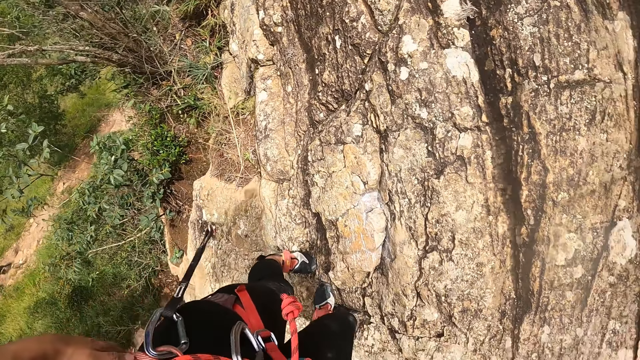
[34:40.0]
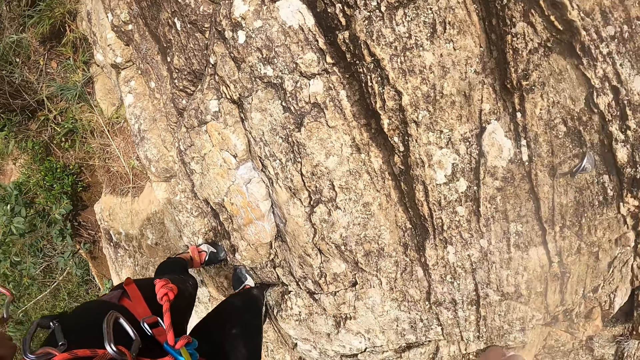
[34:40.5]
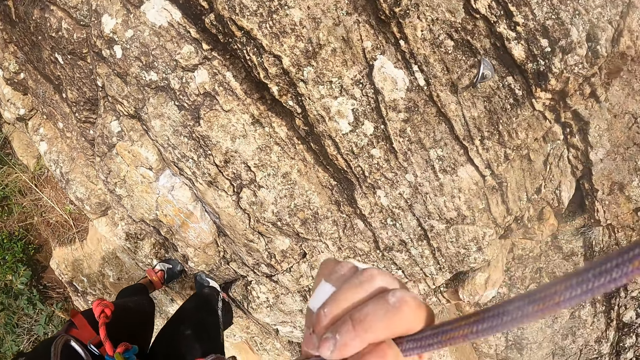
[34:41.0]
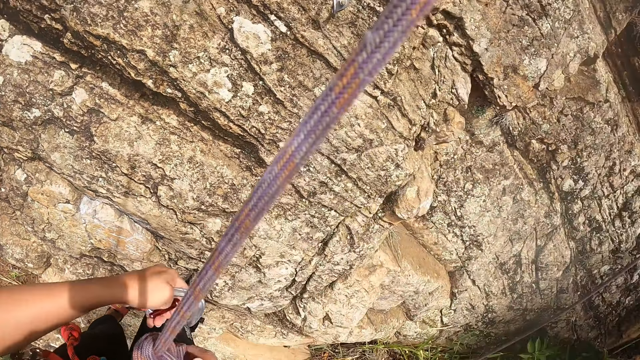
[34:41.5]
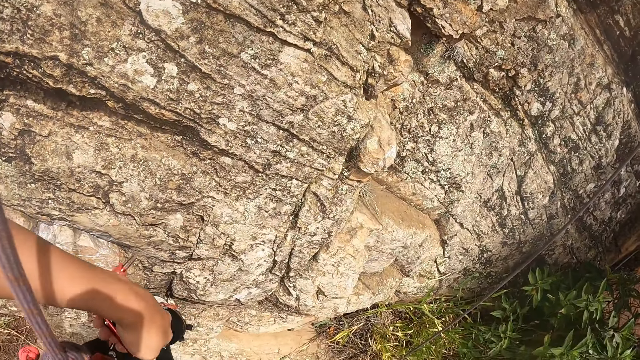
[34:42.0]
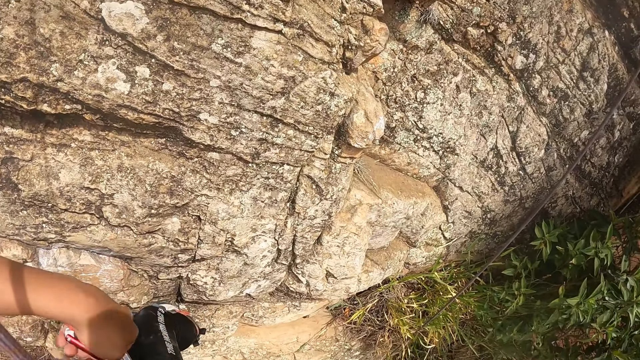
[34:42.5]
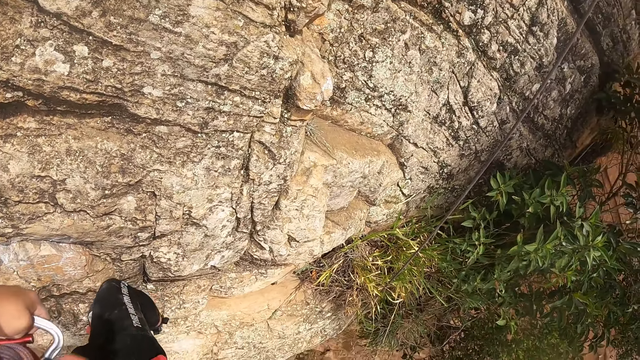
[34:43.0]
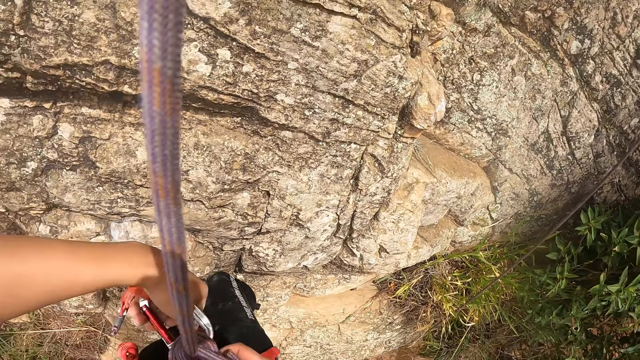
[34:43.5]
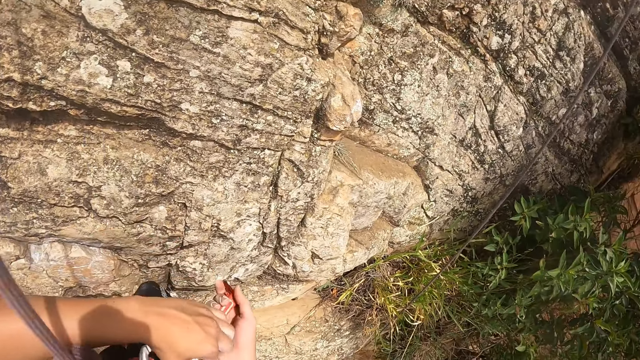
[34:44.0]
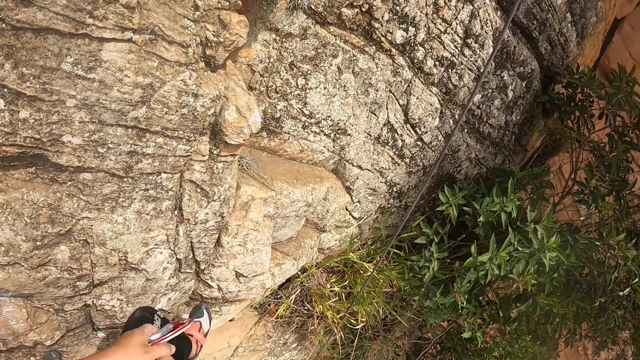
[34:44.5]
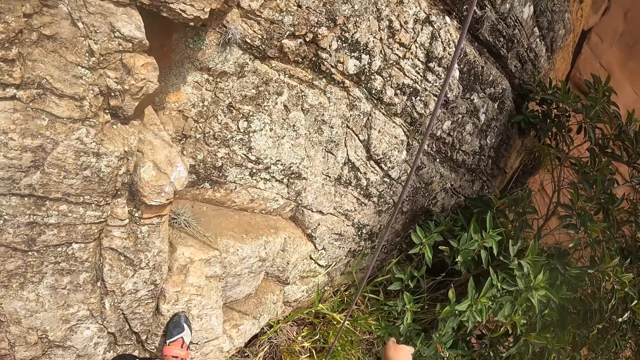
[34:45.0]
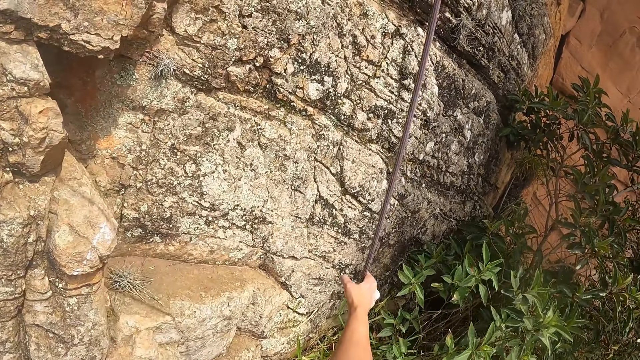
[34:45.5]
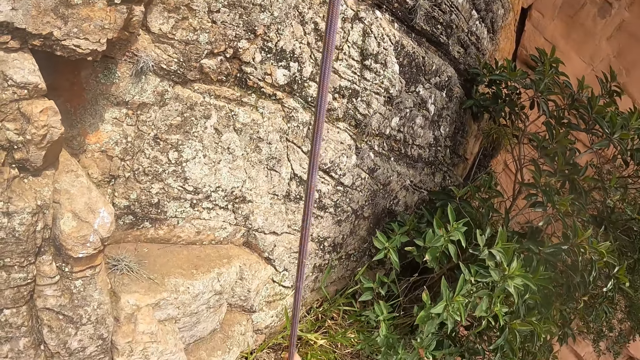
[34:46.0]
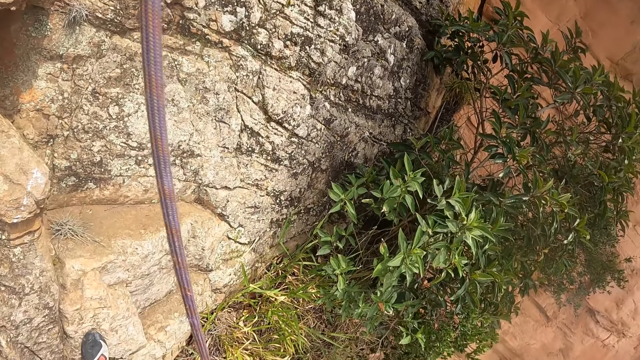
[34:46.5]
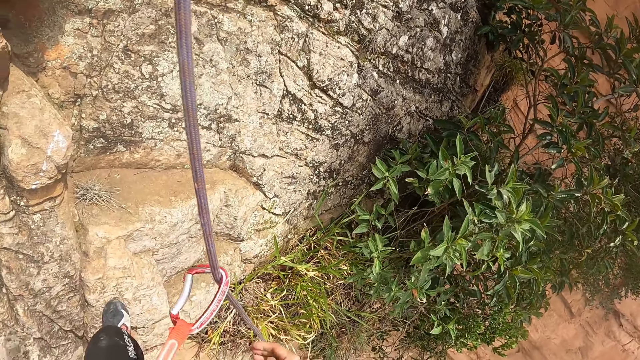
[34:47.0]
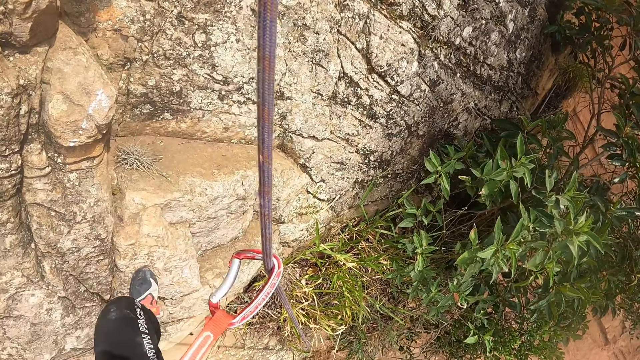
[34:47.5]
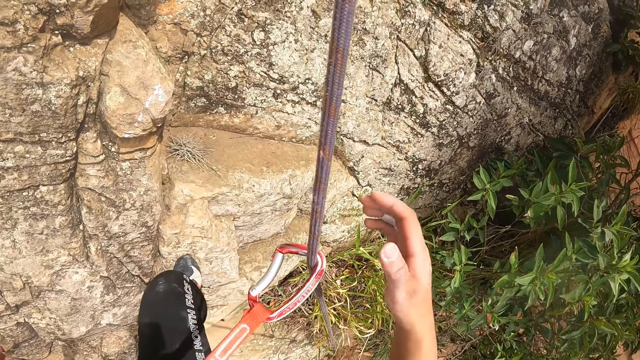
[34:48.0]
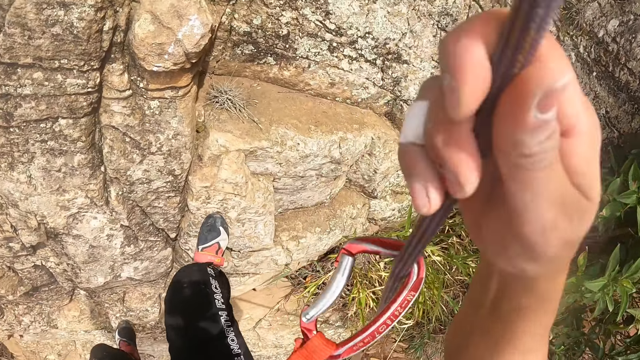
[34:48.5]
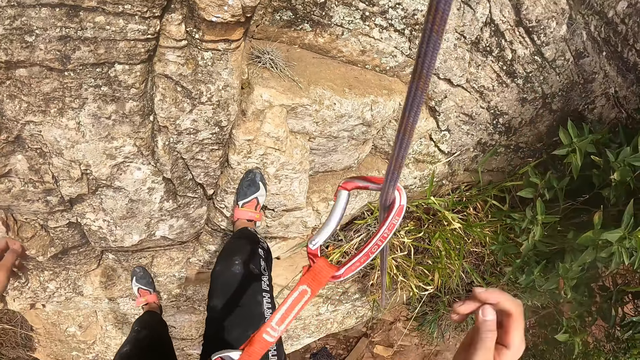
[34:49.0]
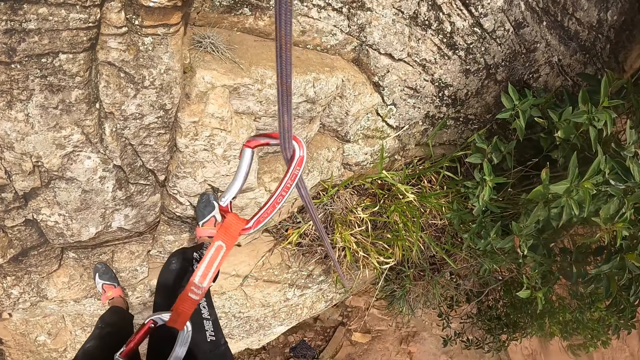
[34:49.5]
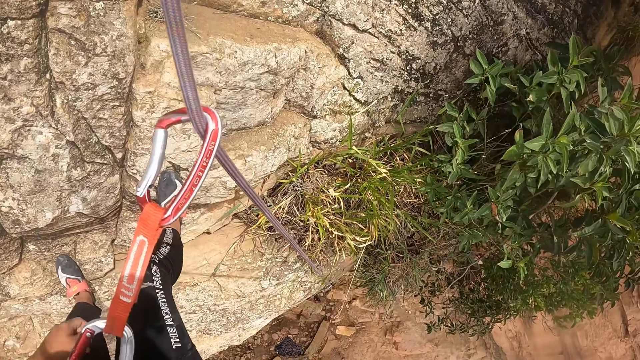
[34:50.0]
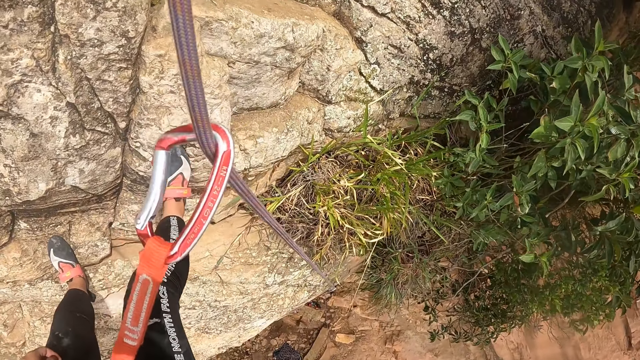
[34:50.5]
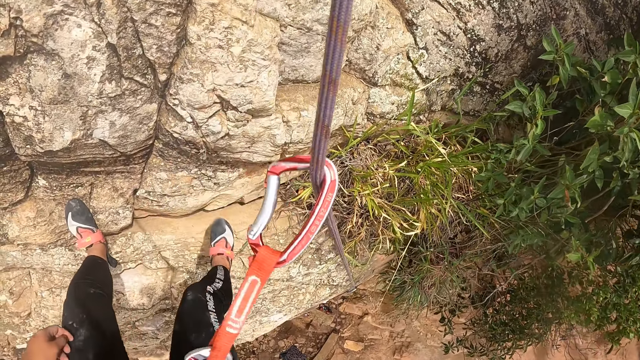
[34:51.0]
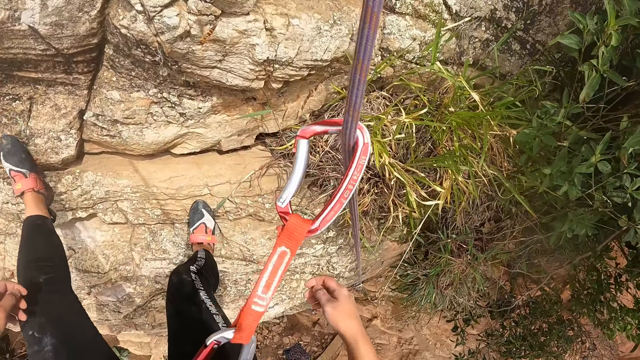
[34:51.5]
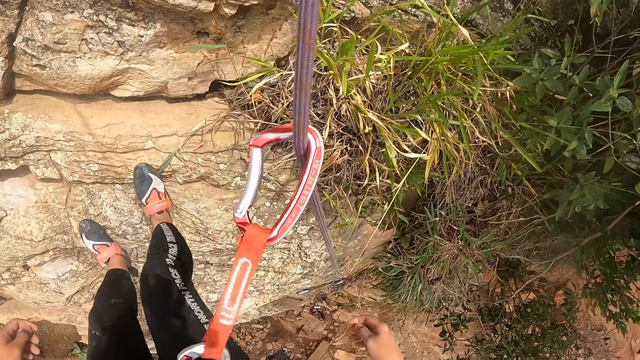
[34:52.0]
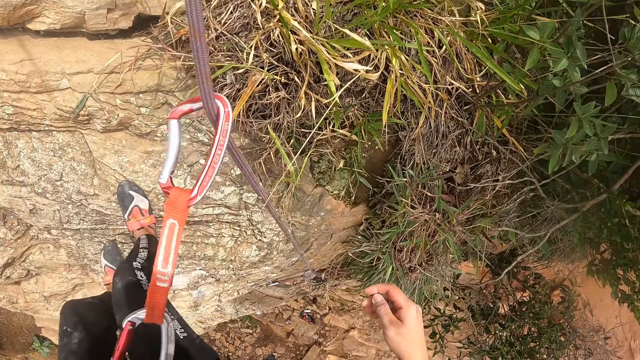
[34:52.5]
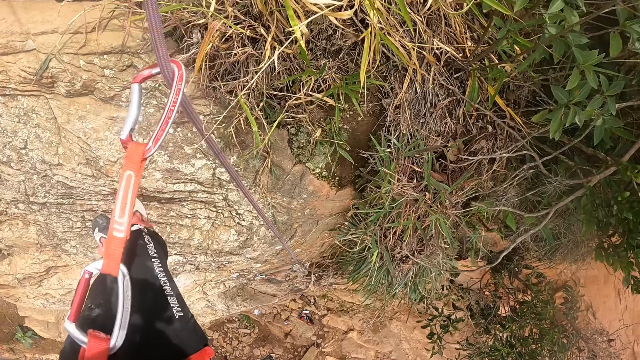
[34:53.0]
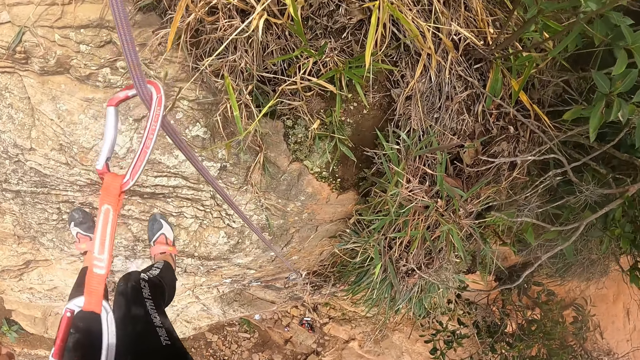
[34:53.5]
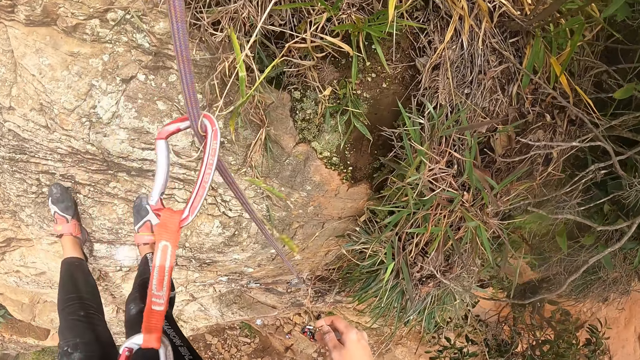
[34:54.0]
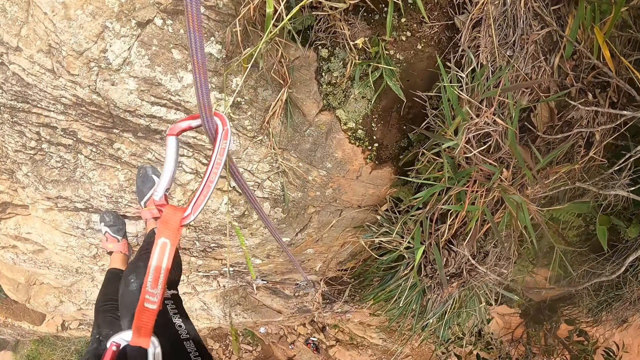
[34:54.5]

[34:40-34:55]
The camera wearer touches the rope on the waist. They tie the rope on the waist. They hook the rope. They lift the carabiner hook. They move the right leg on the rock. They jump onto another rope. They pull the rope. They grab the rope. They look at the rope. They touch the rope. They look around. They climb down the rock.

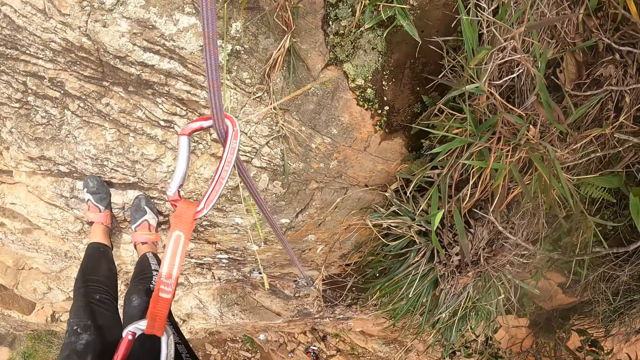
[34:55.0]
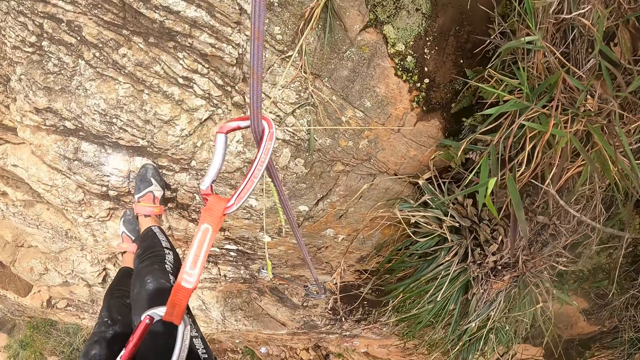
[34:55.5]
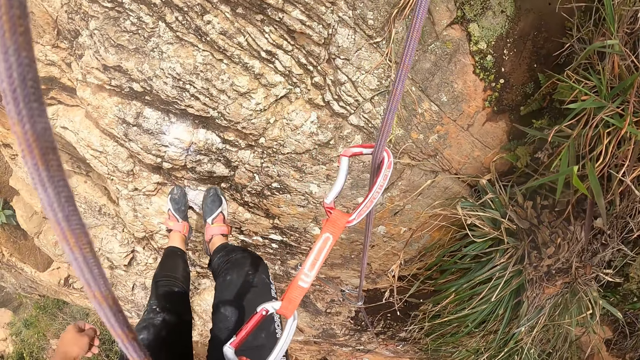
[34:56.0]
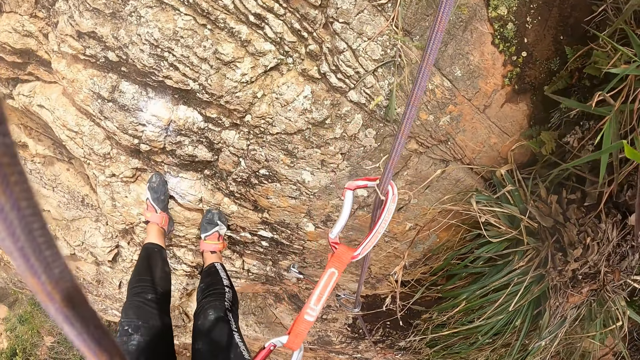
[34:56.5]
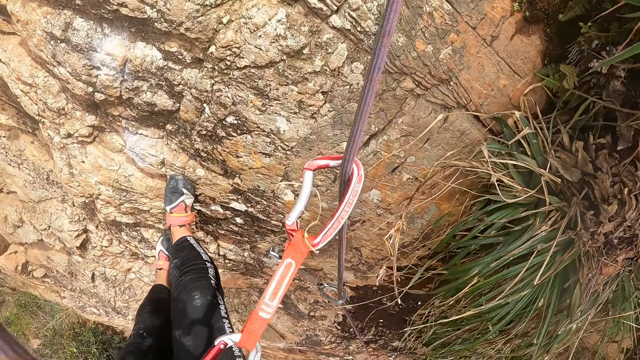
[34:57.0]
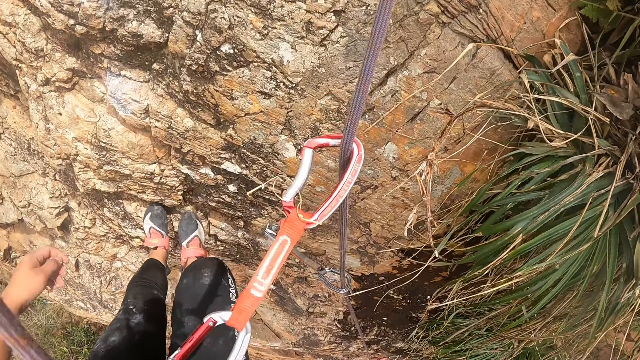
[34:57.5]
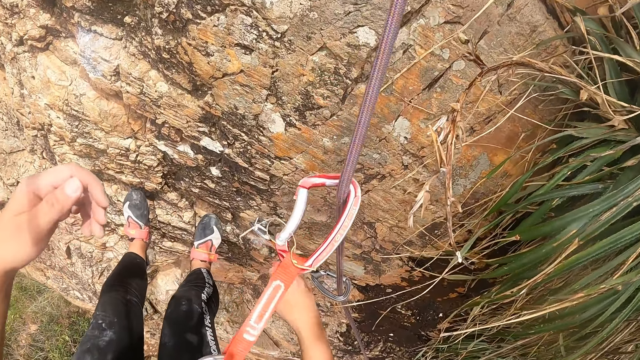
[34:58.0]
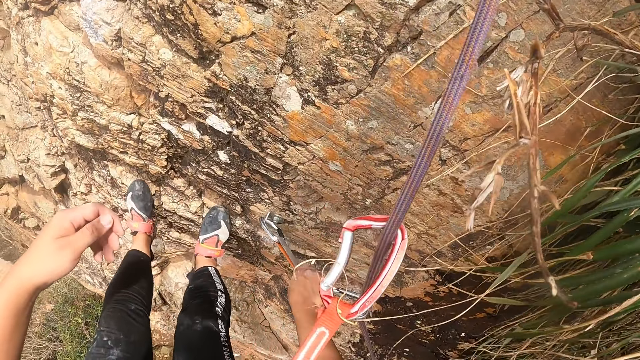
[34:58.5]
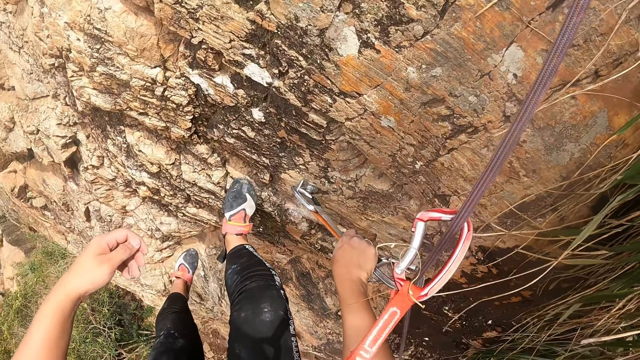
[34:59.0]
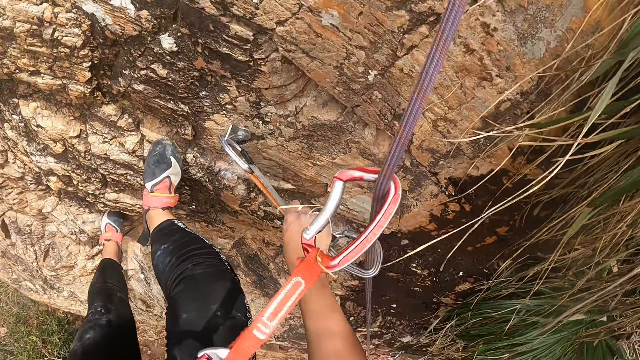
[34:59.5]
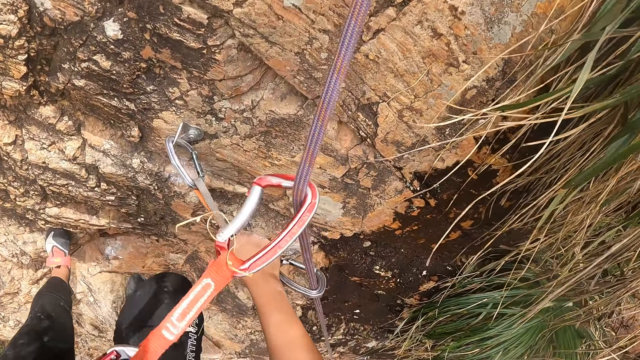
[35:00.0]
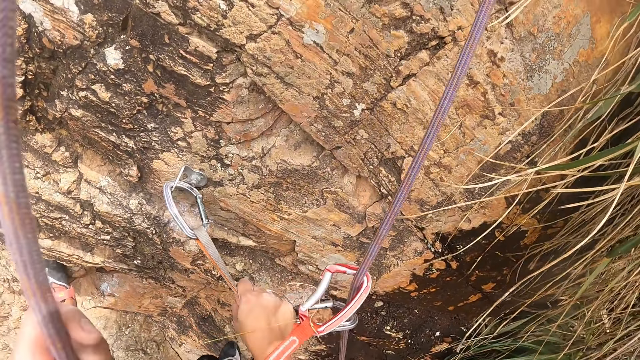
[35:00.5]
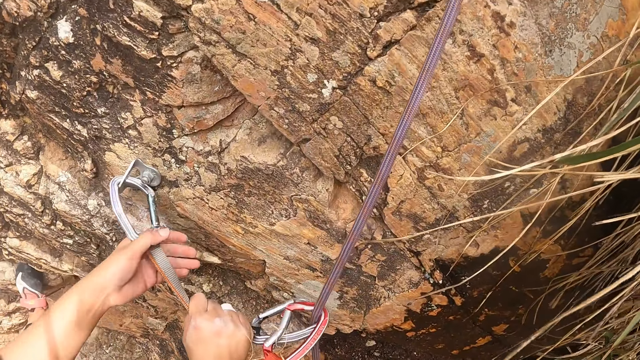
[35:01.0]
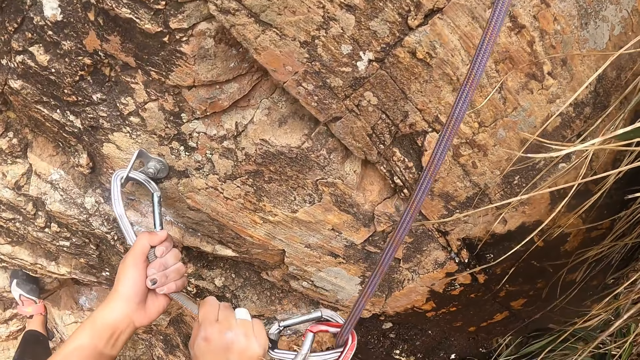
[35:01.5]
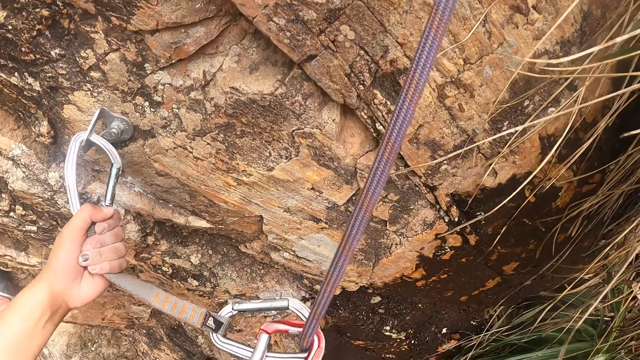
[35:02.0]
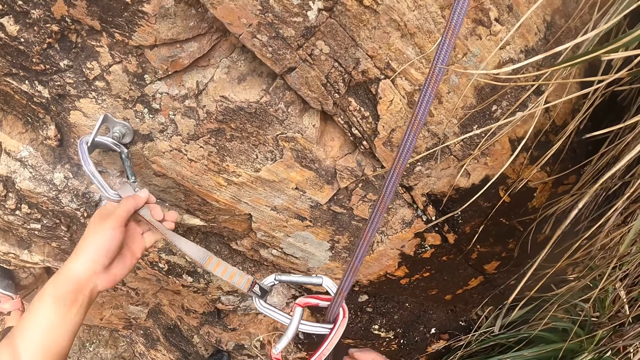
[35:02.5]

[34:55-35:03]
The camera wearer pulls the rope on the rock. They hold a climbing rock. They climb down the rock. They pull the rope on the rock.
